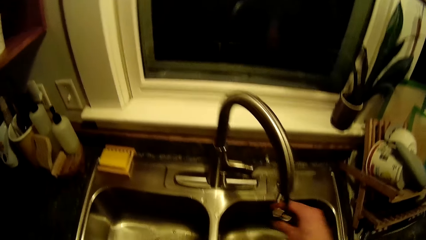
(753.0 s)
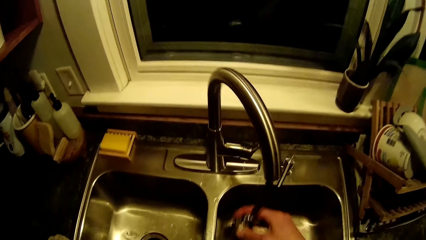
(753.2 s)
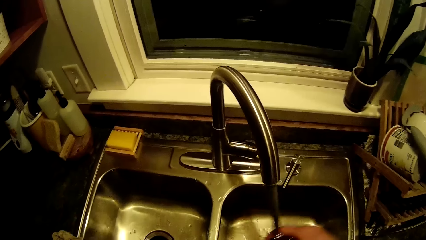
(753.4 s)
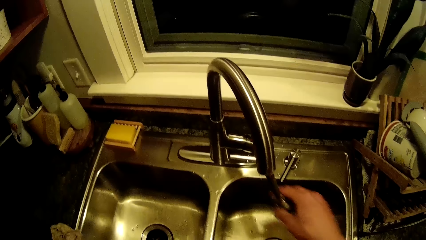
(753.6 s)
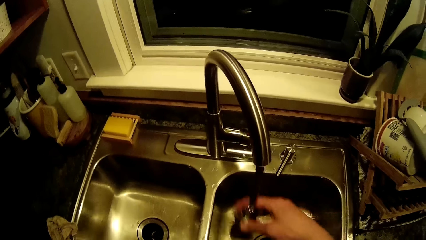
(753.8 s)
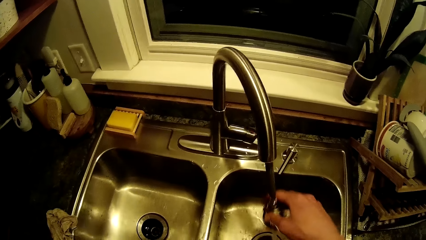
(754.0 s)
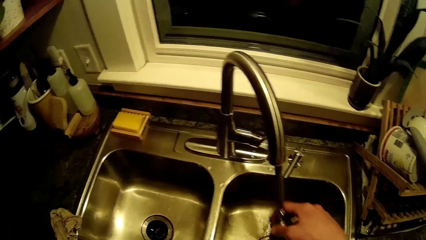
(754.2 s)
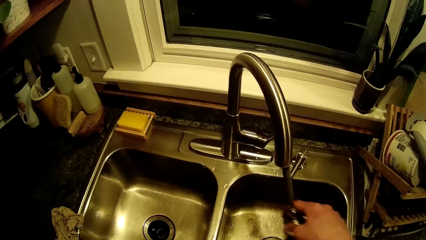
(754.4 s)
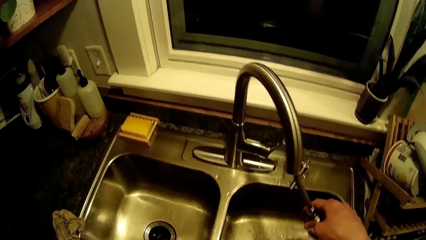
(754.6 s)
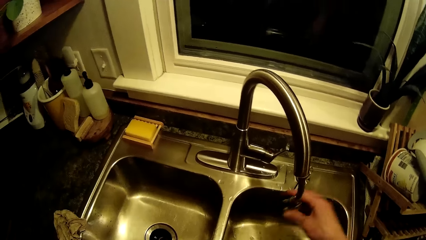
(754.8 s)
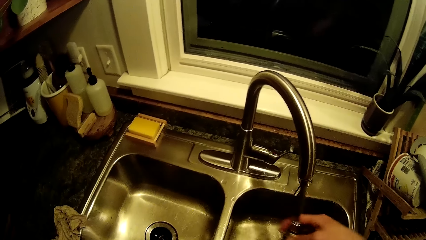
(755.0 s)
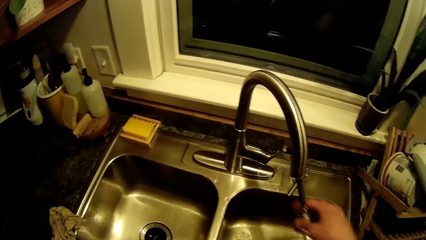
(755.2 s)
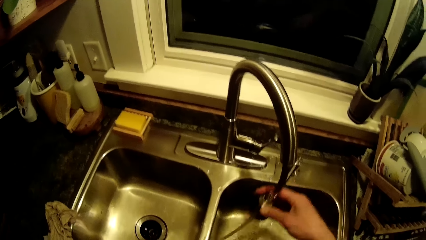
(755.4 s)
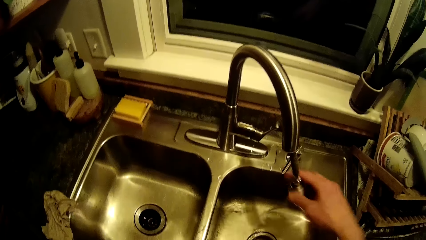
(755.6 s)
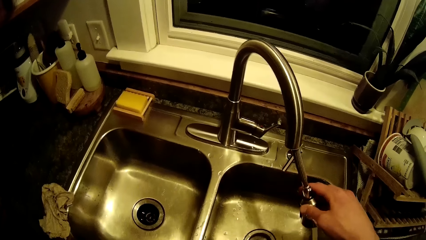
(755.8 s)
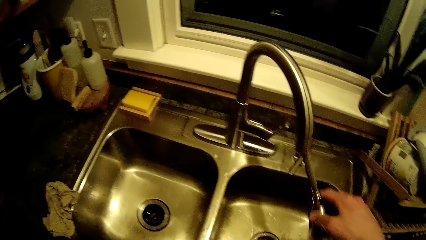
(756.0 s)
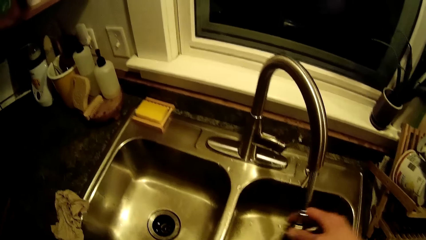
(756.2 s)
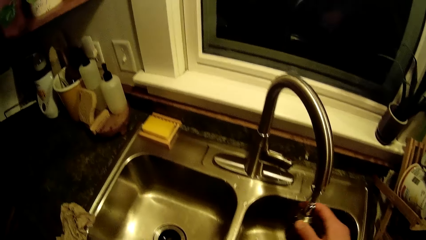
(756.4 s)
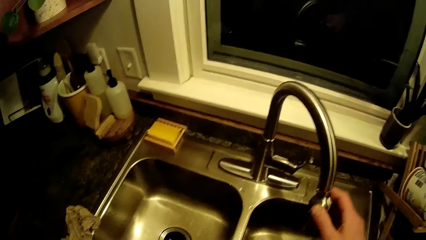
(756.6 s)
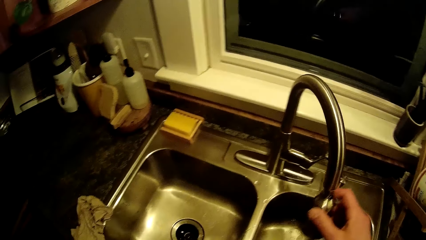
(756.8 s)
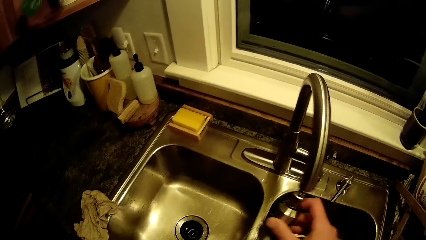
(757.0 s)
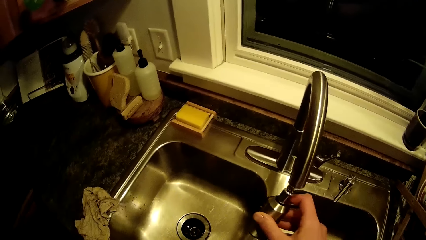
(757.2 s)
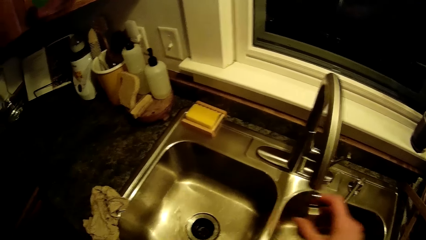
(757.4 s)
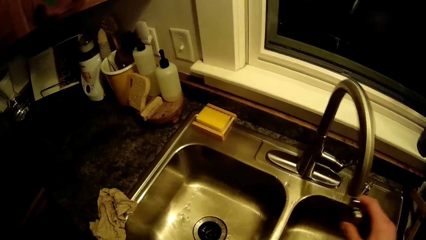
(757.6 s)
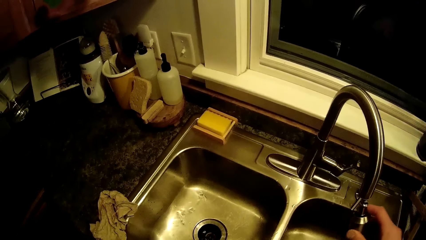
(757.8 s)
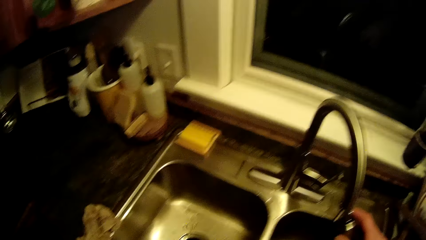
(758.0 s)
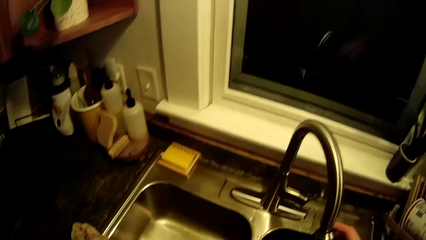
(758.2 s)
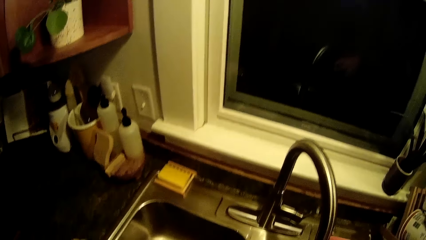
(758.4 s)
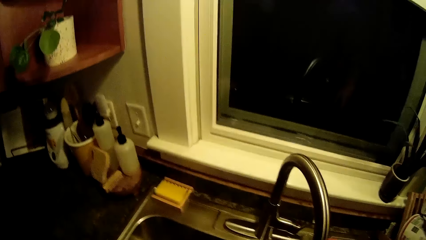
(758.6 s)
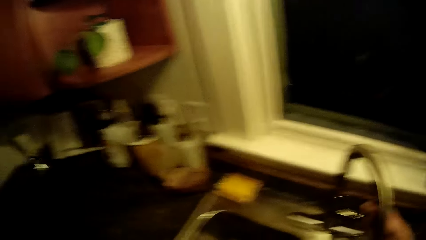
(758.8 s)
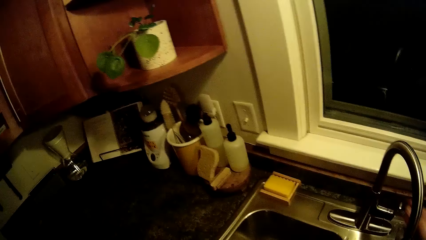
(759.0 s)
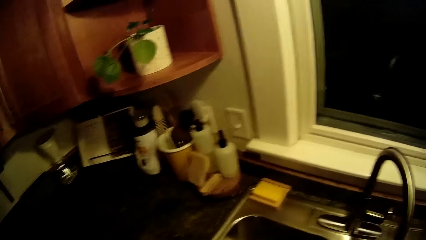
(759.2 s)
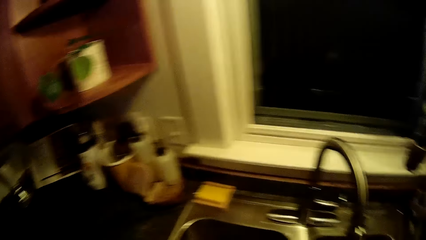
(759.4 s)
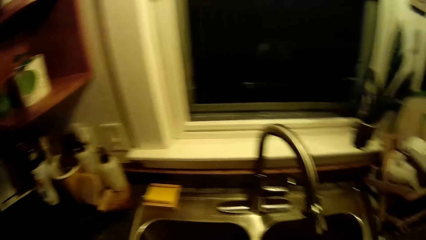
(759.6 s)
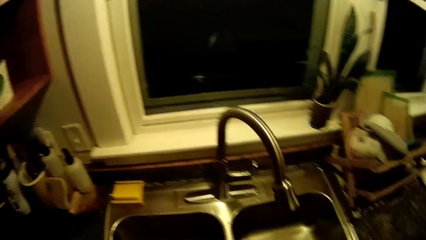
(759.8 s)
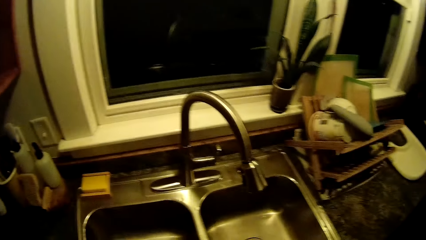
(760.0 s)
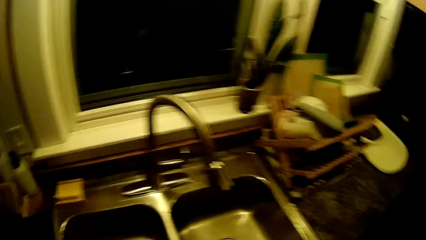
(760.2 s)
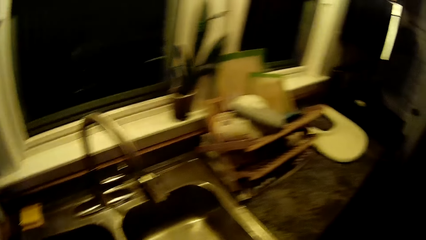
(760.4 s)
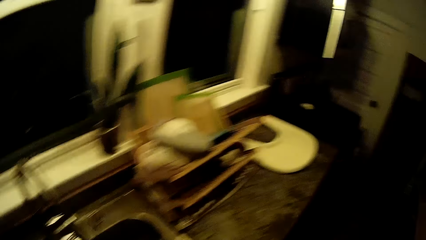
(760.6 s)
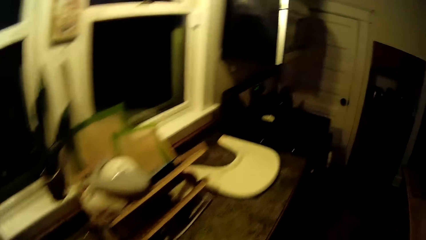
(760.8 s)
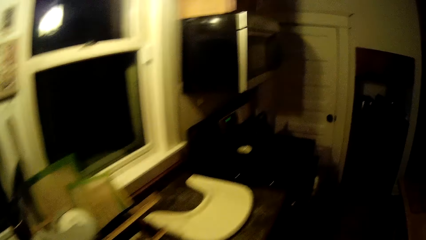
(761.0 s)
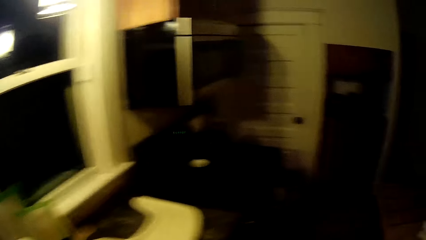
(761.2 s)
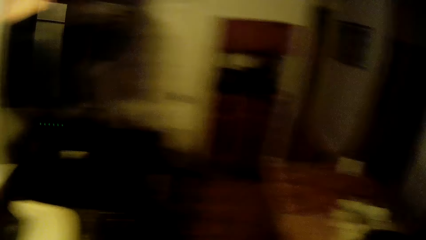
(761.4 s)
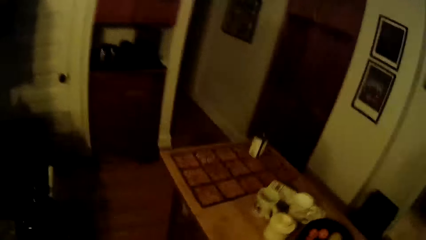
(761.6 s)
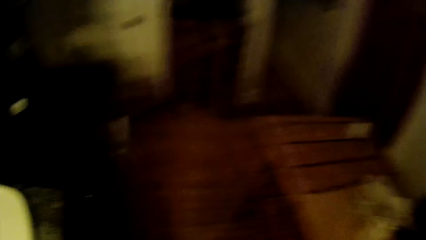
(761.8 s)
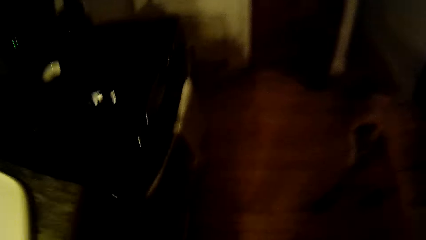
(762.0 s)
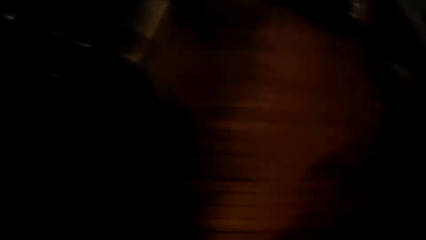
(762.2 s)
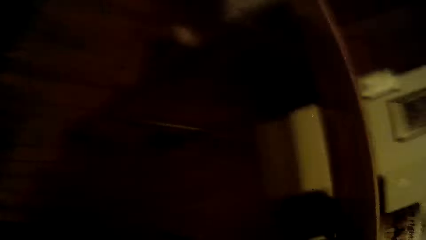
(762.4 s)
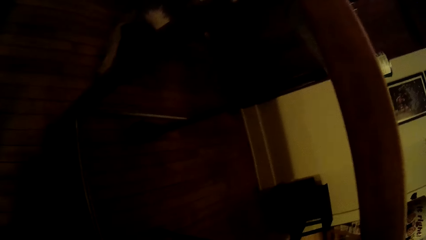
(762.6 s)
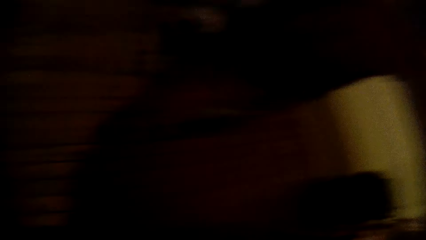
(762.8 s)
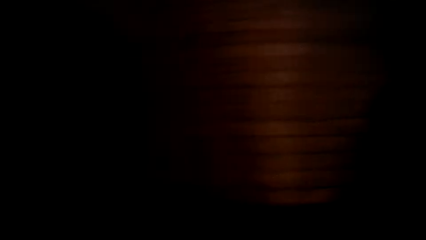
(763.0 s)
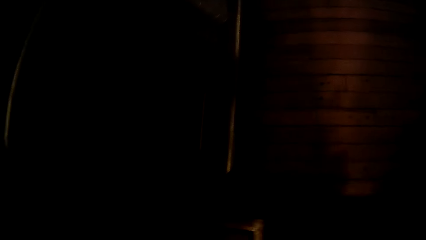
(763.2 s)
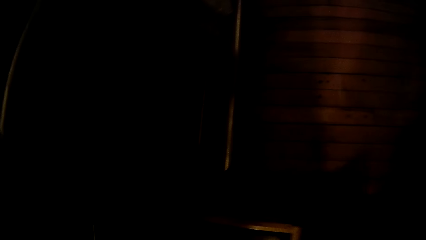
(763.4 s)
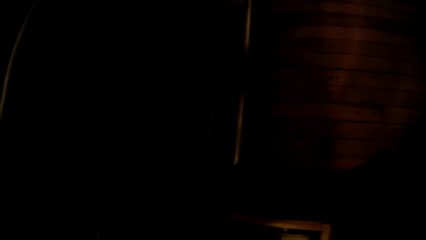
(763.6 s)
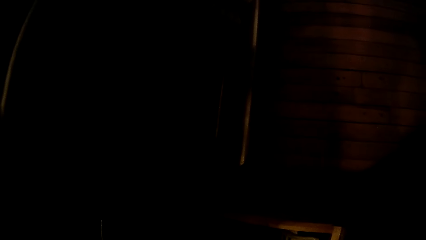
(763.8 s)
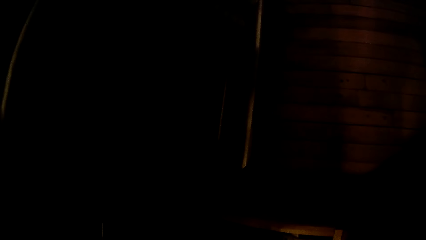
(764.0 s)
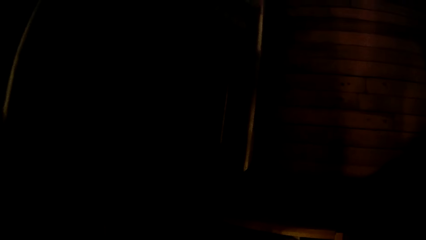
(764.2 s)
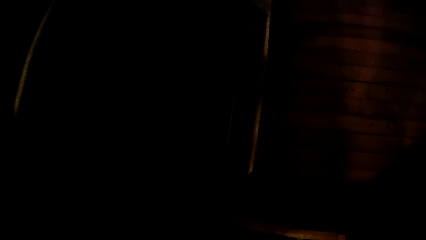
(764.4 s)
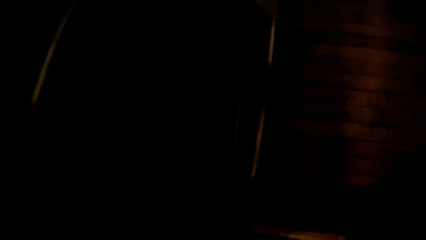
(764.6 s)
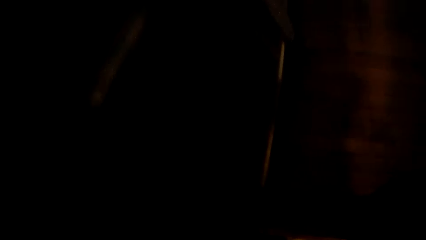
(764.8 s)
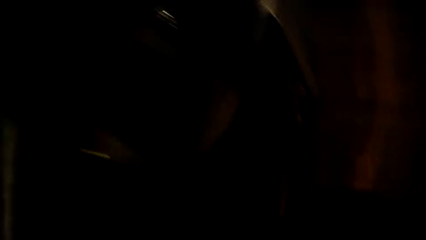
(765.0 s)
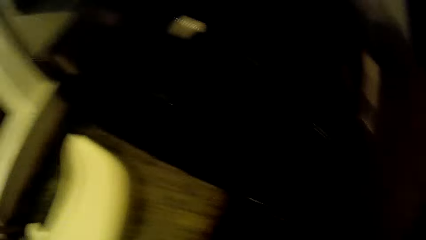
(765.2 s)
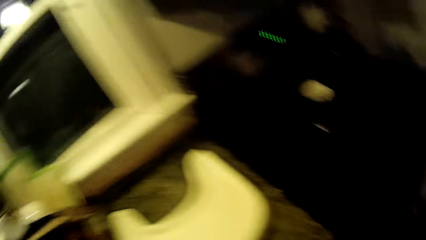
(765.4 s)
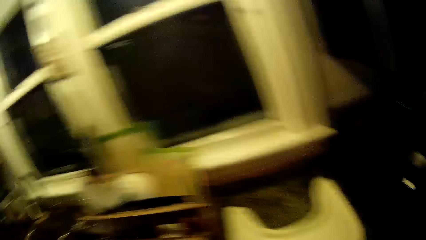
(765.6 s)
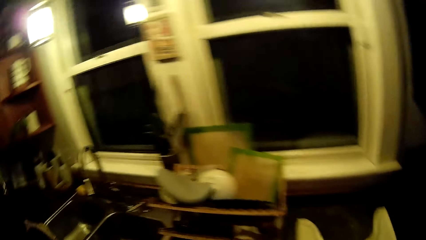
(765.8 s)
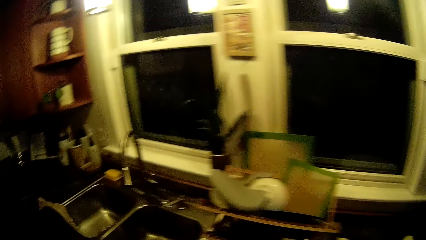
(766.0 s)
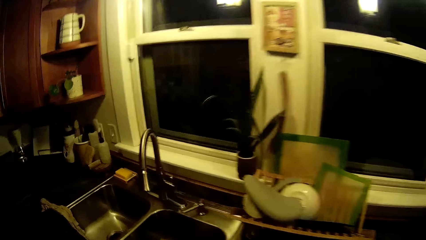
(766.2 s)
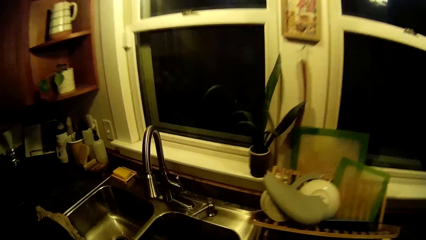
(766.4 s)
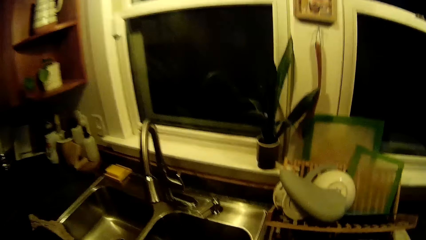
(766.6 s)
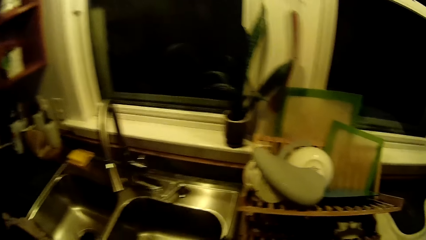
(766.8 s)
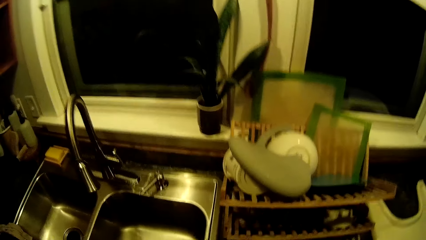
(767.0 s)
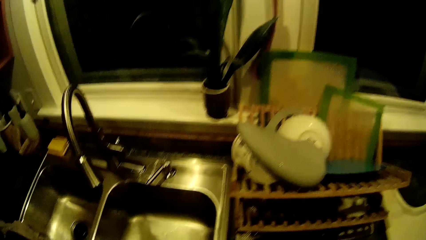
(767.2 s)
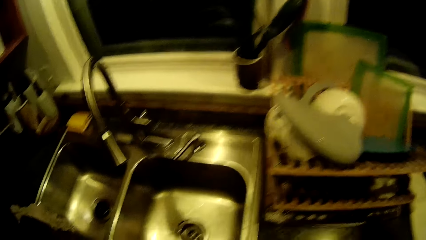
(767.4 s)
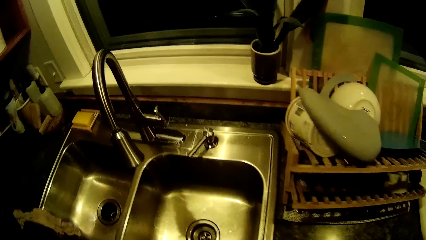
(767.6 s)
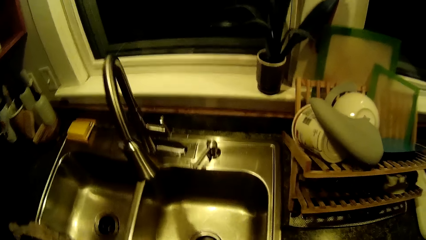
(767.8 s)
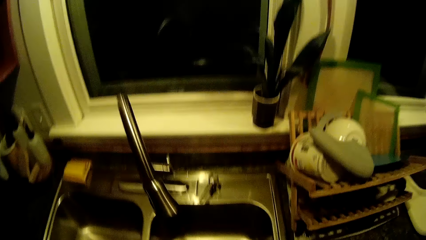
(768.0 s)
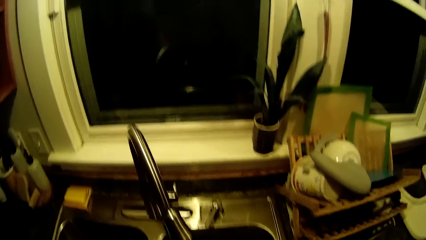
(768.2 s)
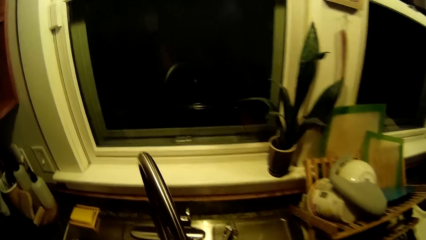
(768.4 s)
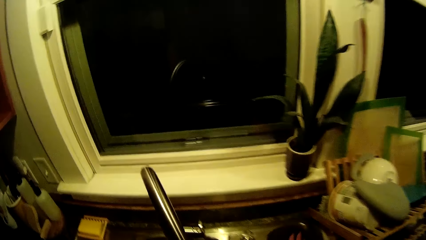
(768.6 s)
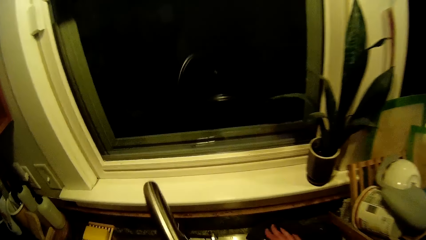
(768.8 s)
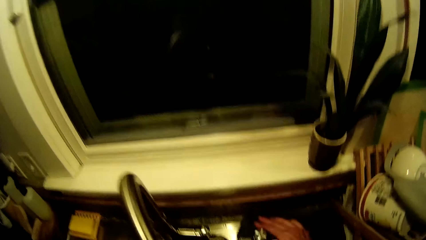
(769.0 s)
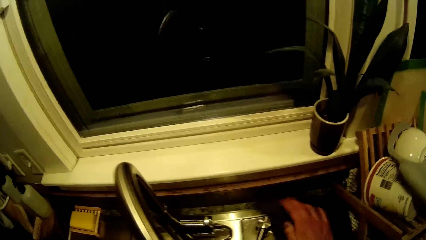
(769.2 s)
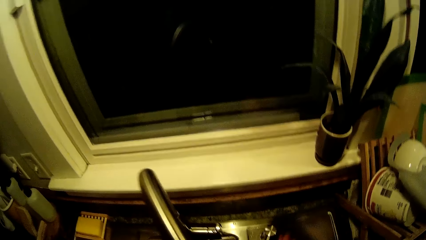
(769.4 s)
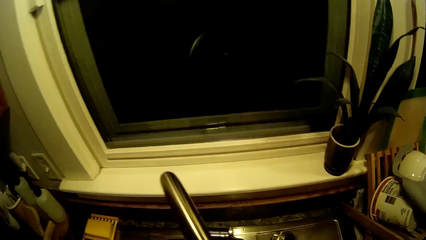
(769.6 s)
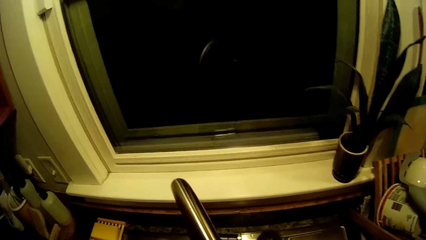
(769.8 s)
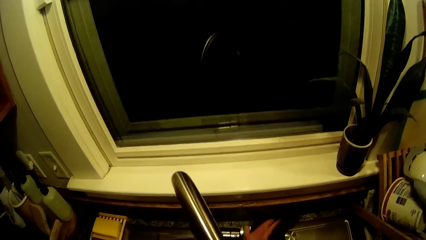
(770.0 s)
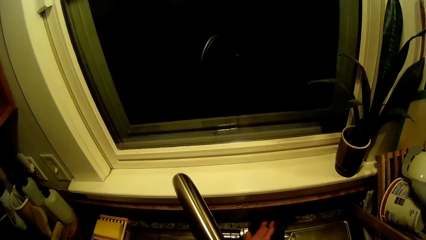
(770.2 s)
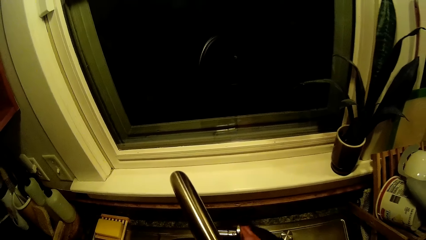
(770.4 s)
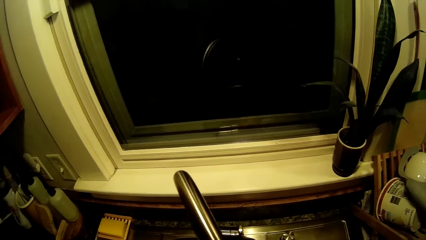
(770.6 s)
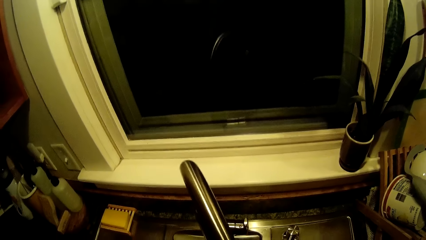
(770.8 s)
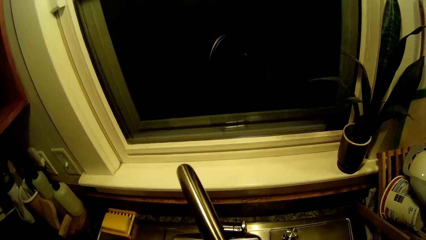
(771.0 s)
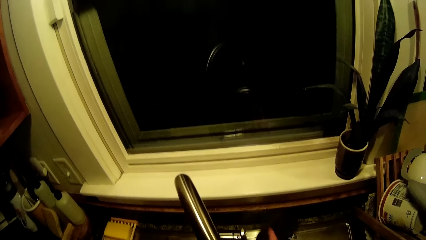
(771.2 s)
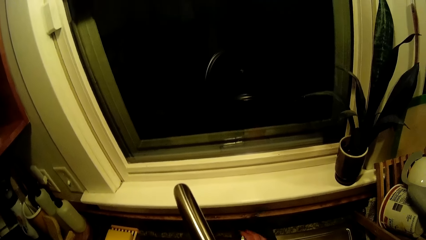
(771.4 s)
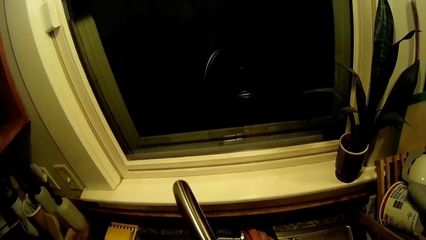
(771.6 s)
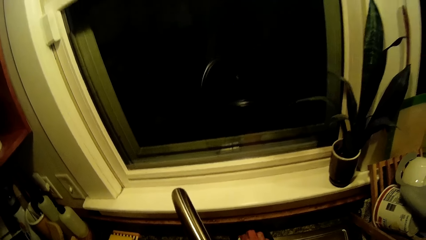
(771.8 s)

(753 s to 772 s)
The camera wearer rinses the right sink. He sprays water to the left sink. He rinses the right sink. He puts off the tap with his right hand. He walks around. He looks at the floor. He looks at the window. He walks to the sink. He pushes the lever on the sink with his right hand. He wipes the sink with a towel in his right hand.
